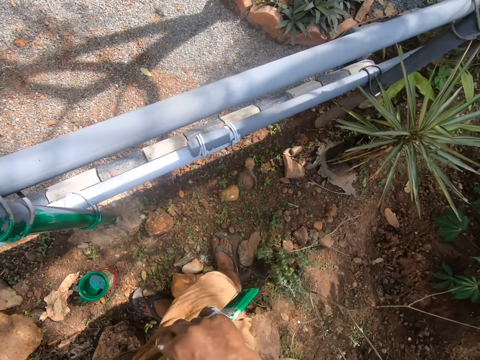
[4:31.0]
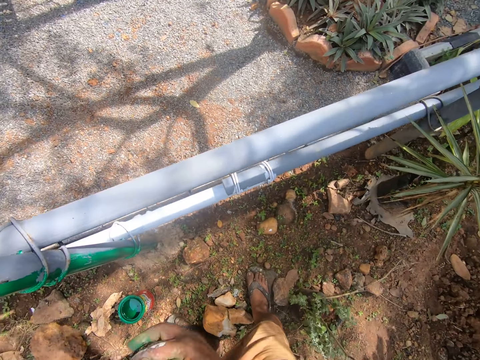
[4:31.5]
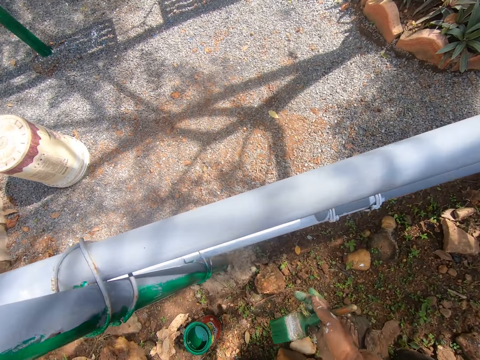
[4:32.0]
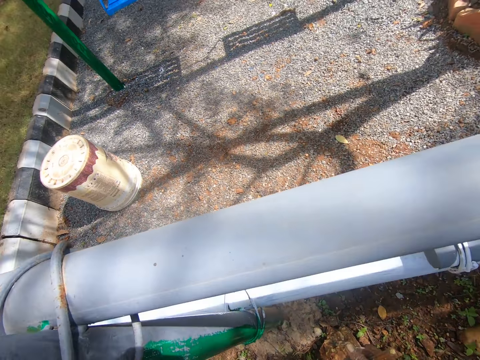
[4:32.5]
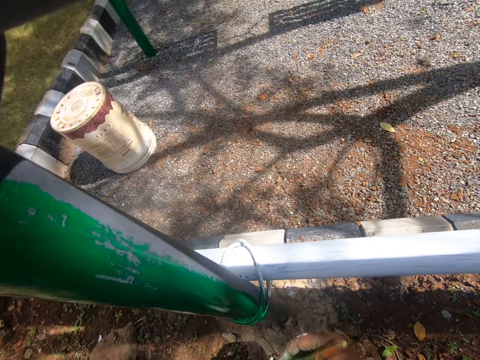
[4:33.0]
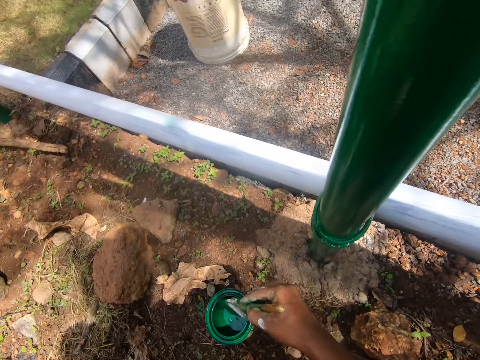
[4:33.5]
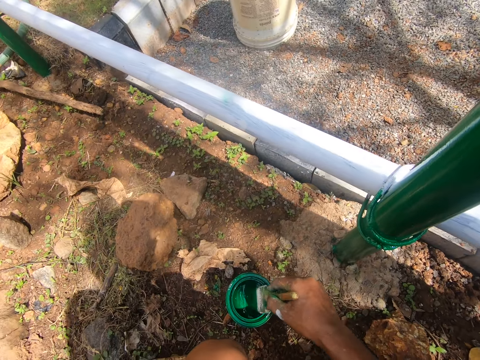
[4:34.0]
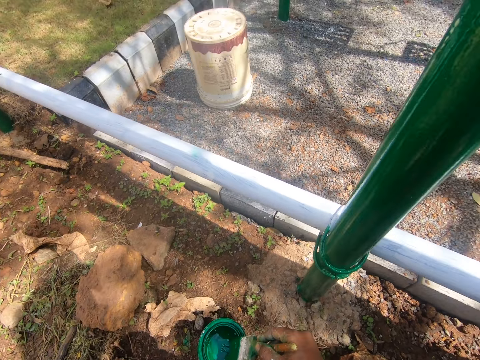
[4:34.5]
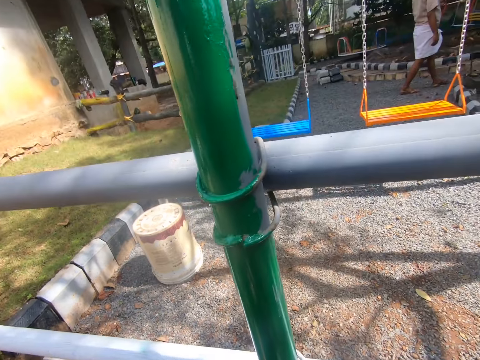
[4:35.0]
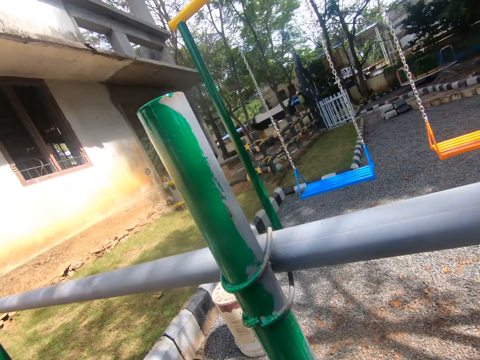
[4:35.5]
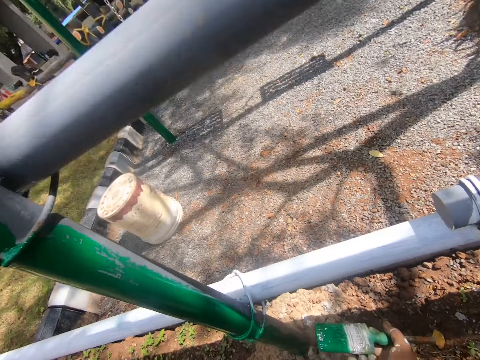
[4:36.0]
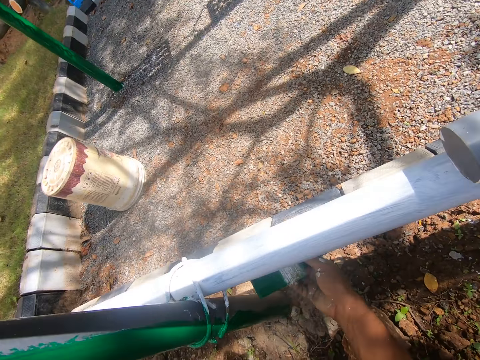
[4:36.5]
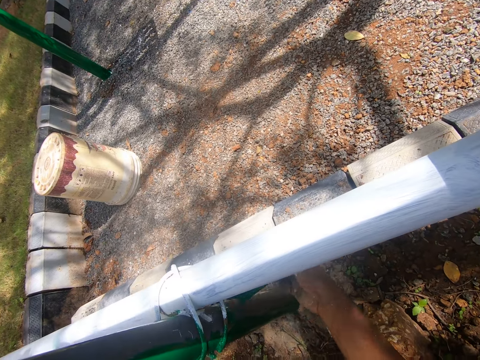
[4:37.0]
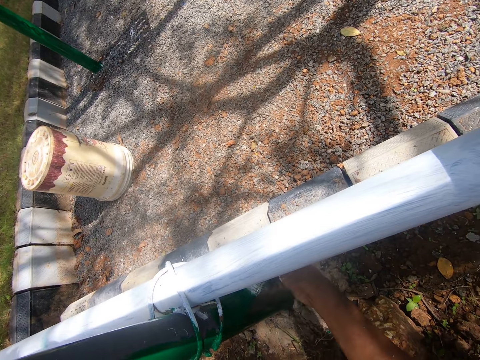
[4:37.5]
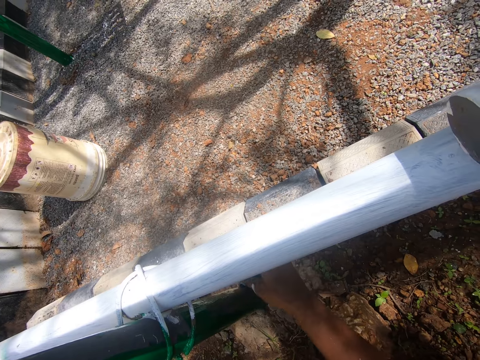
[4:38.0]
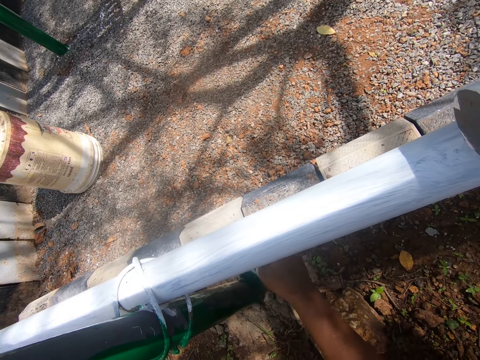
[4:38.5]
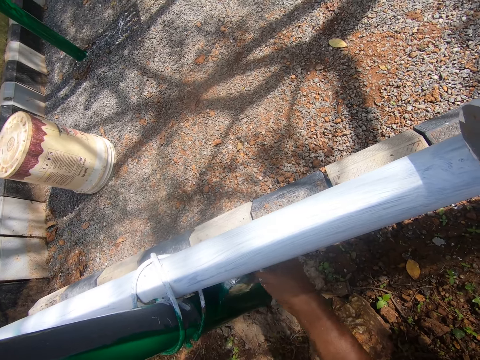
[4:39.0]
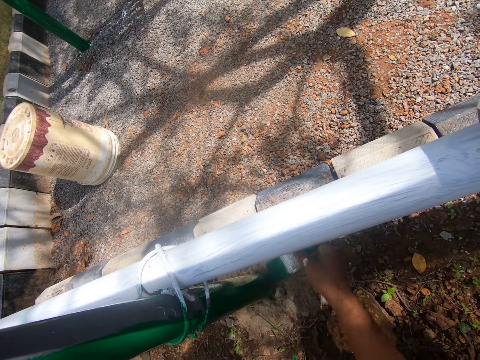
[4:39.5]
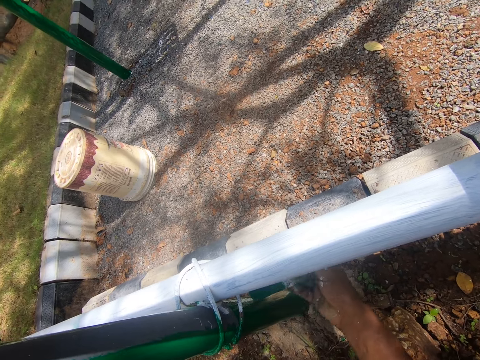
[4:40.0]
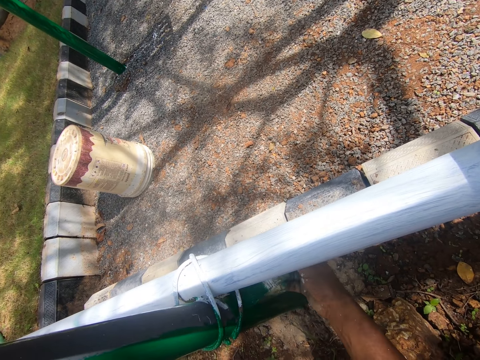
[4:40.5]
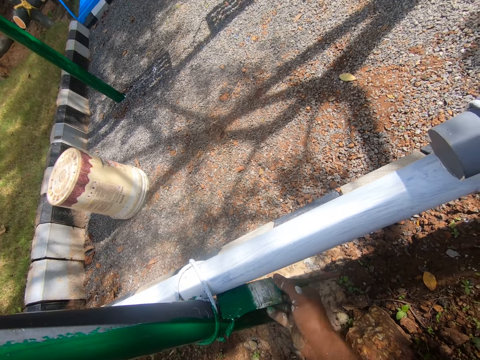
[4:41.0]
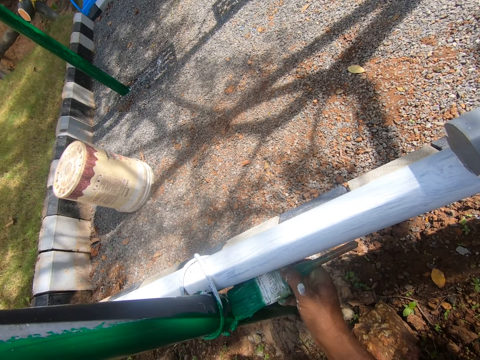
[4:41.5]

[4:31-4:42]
The camera wearer squats. They dip the paintbrush in the paint. They paint the poles with the paintbrush.

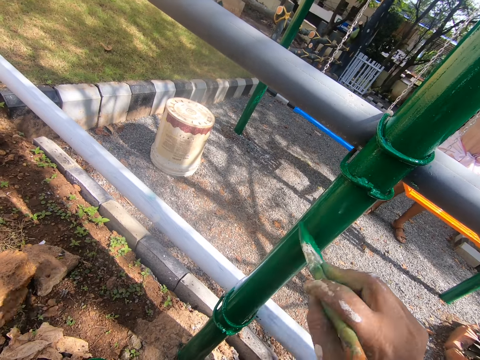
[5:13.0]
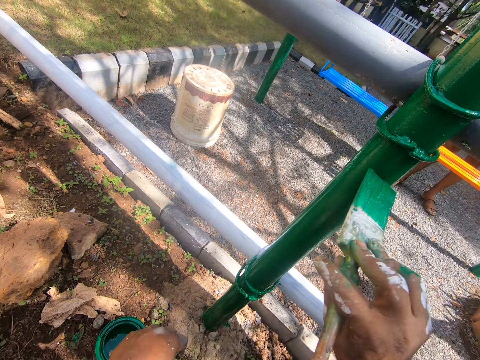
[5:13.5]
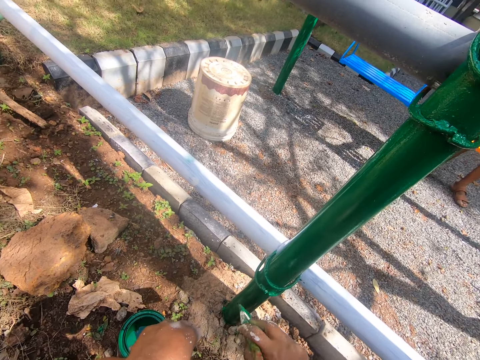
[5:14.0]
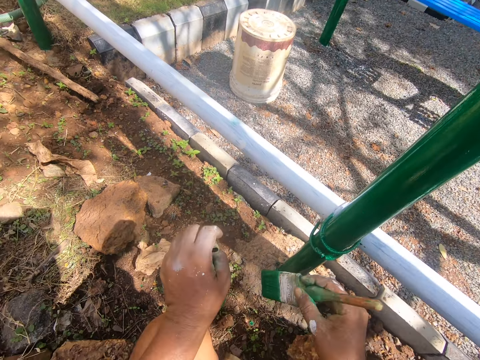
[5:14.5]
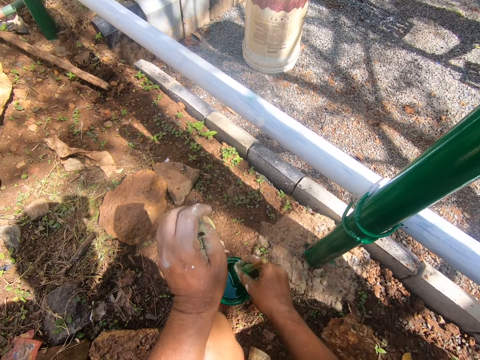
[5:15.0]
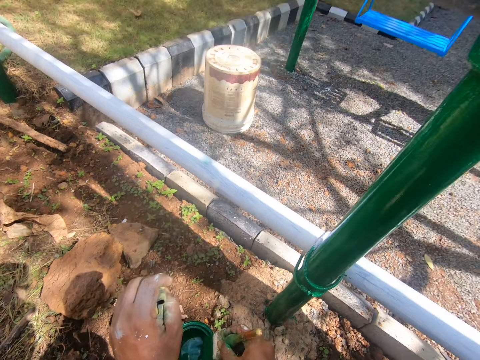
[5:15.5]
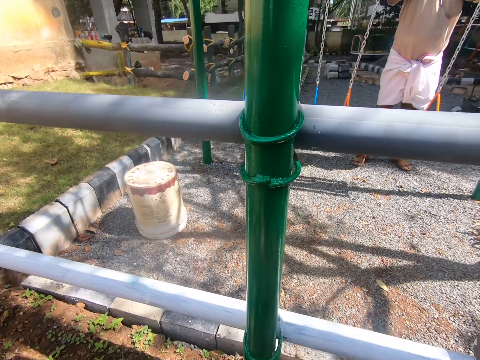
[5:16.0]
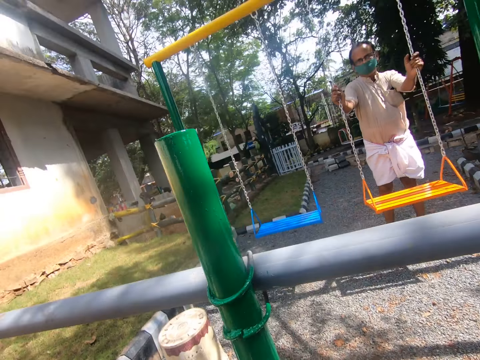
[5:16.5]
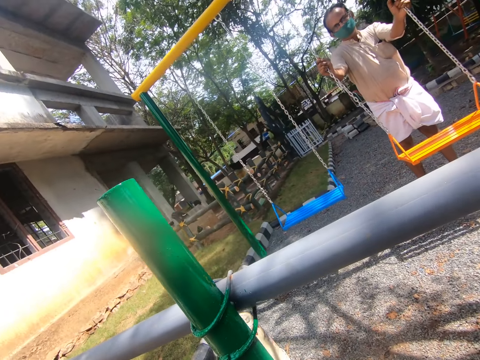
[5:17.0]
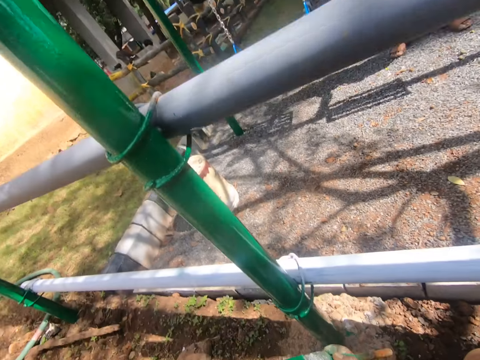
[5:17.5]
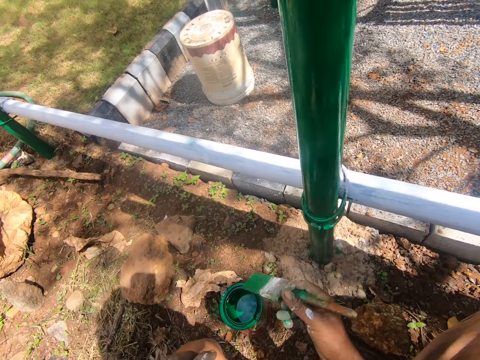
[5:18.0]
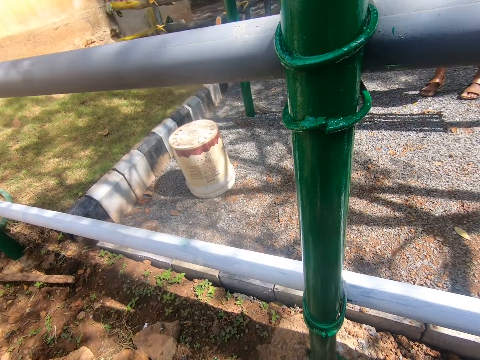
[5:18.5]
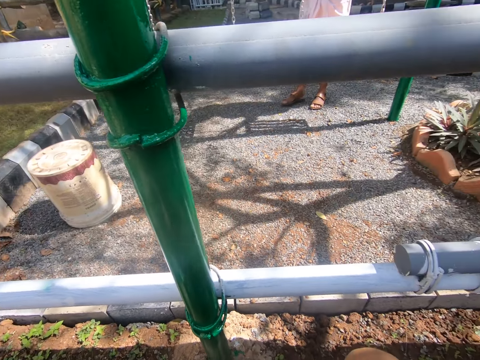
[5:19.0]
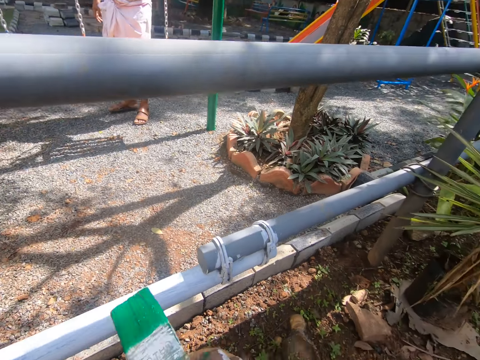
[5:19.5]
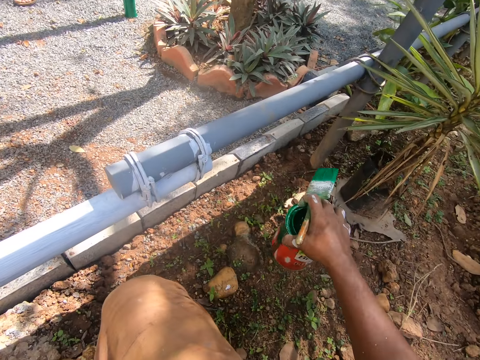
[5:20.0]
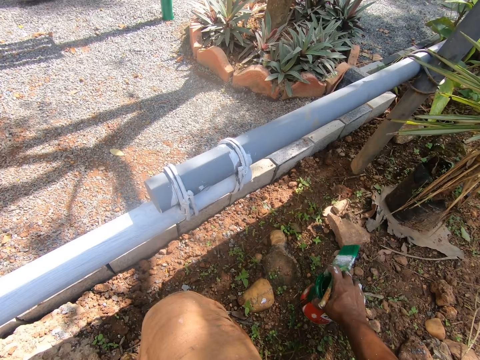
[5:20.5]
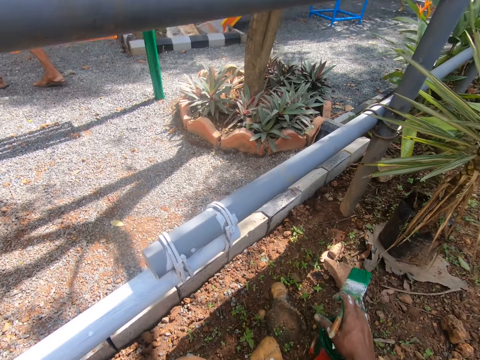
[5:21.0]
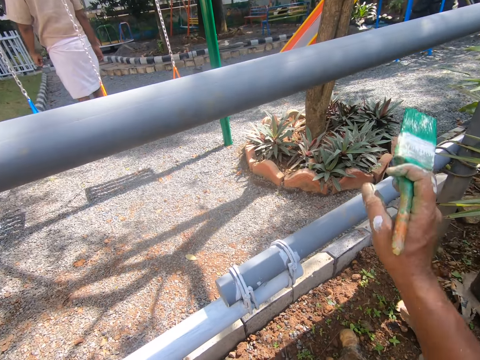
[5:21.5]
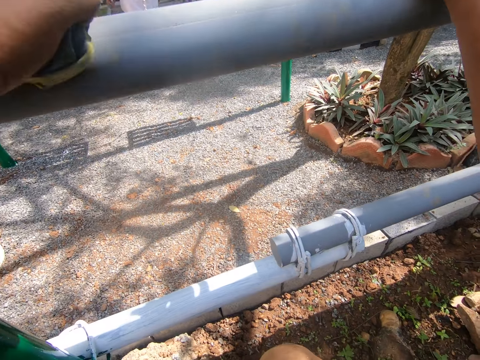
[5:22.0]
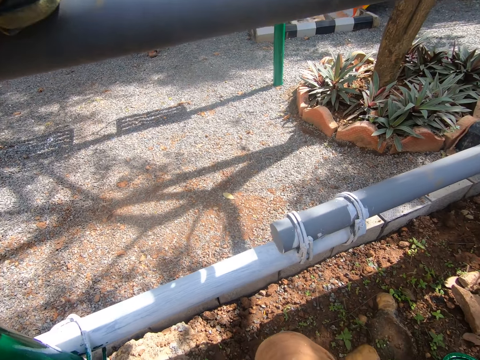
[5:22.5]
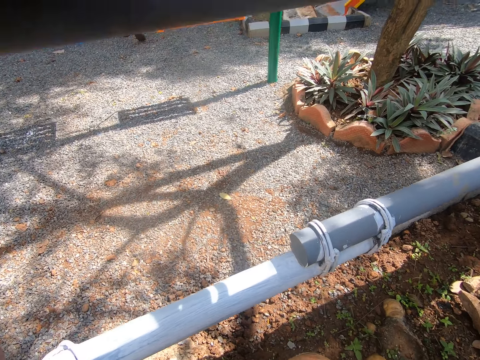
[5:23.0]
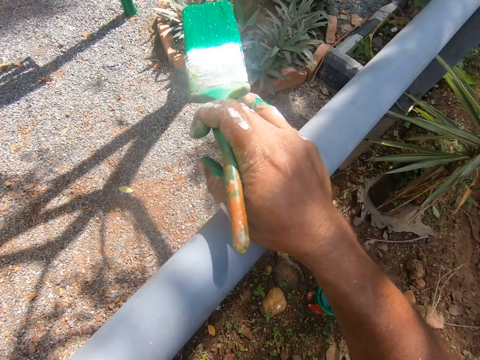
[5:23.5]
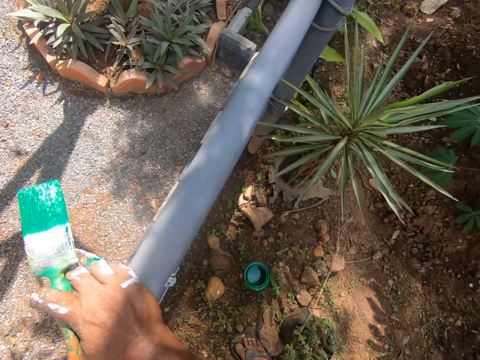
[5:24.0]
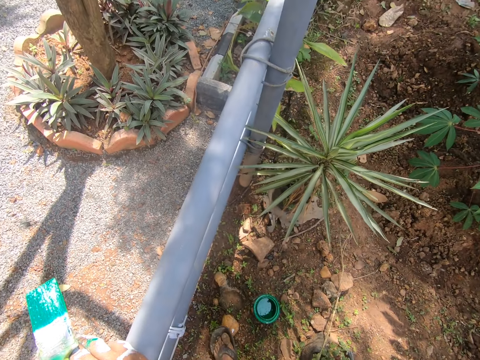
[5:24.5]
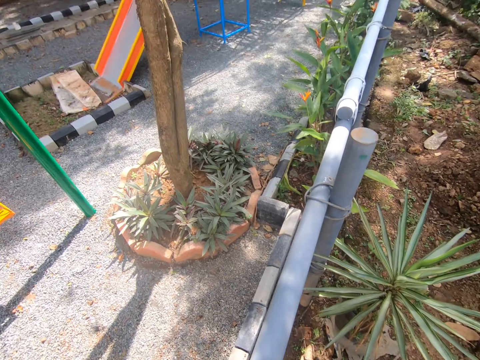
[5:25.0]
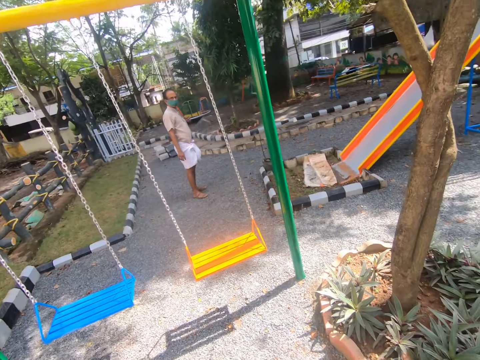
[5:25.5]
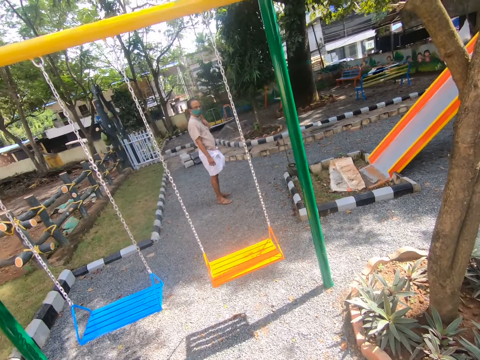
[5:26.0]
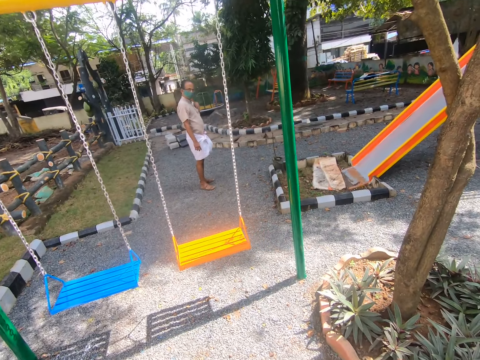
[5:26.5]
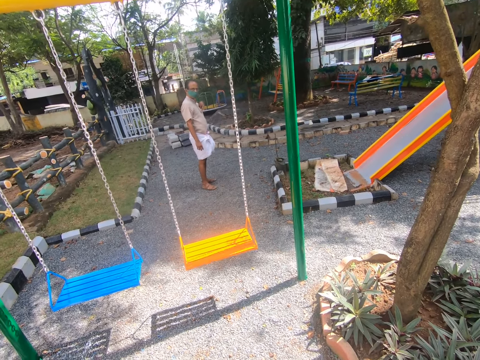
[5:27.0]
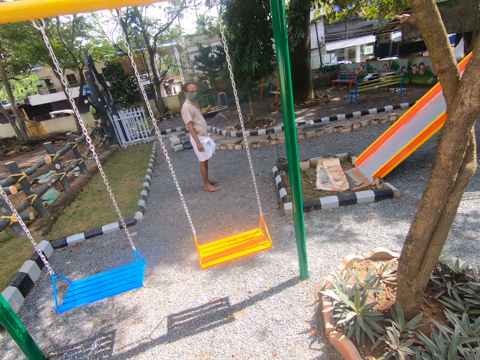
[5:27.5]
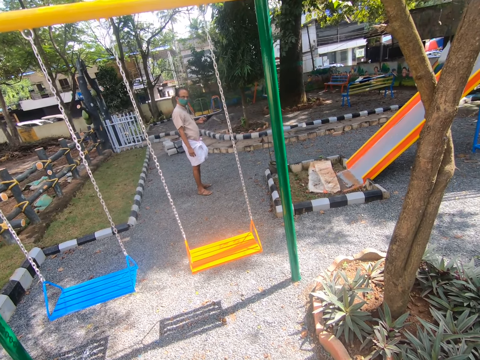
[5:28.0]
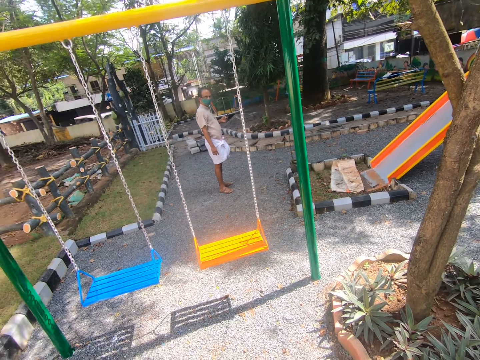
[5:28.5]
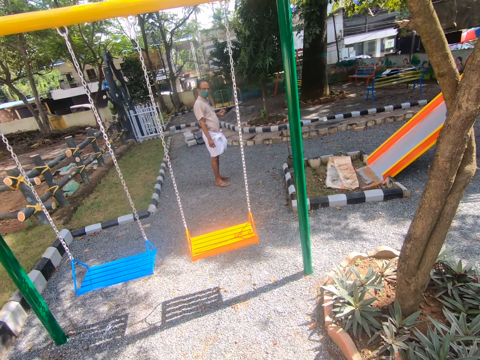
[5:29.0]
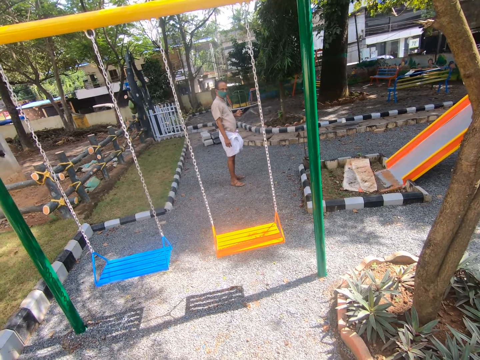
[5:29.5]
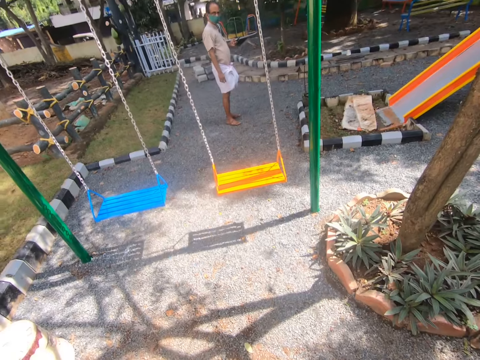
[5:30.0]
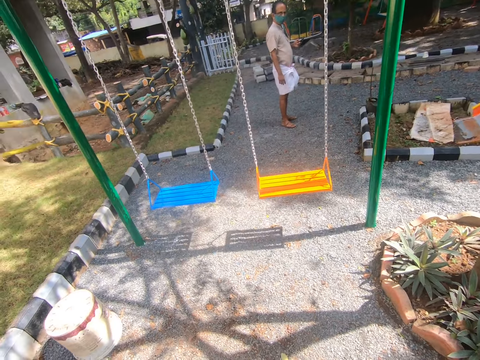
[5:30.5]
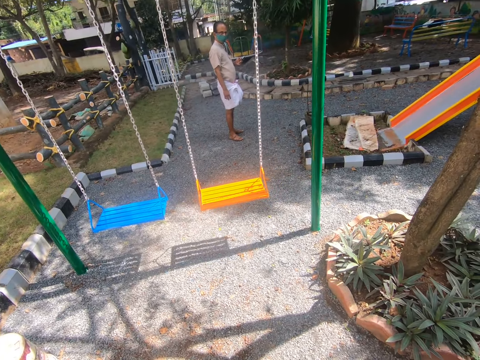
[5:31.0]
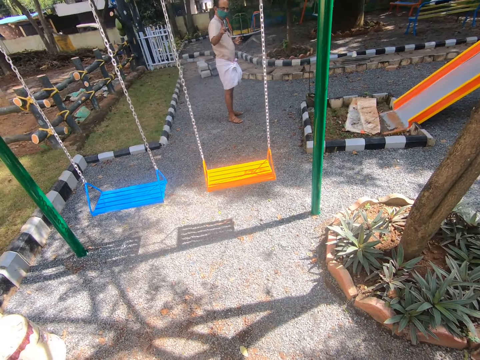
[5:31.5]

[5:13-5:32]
The camera wearer dips a brush in paint. They put the tin of paint down. They look around.
